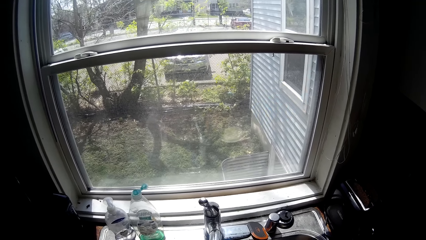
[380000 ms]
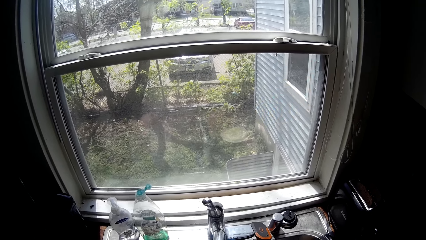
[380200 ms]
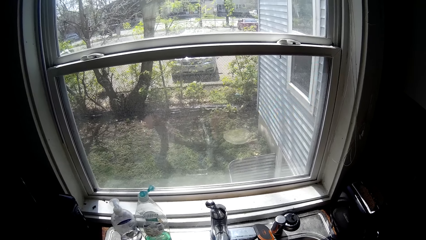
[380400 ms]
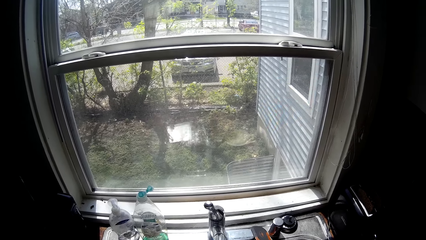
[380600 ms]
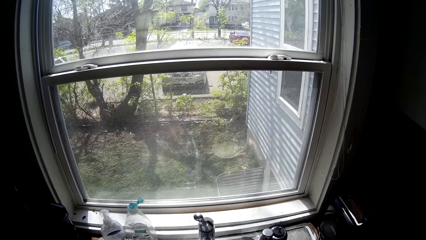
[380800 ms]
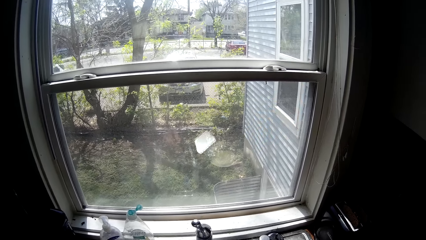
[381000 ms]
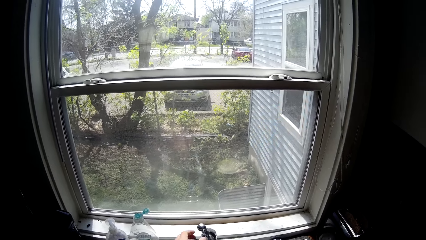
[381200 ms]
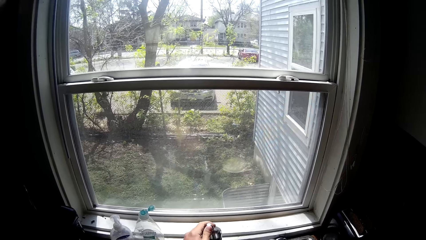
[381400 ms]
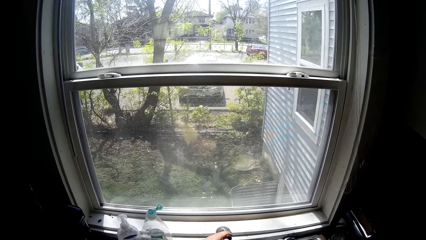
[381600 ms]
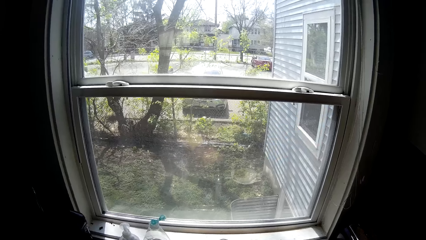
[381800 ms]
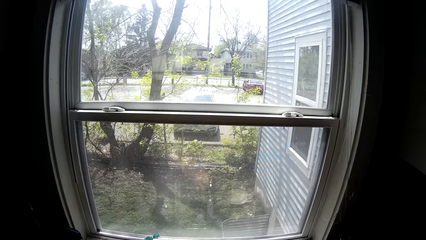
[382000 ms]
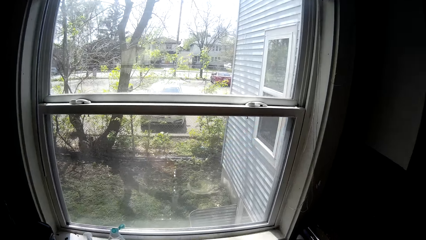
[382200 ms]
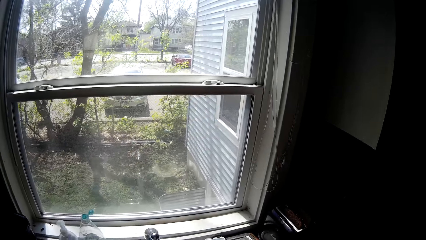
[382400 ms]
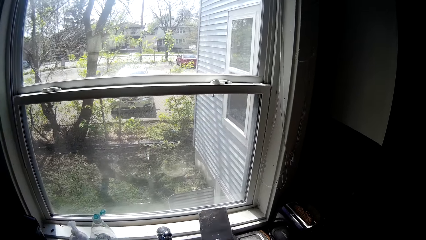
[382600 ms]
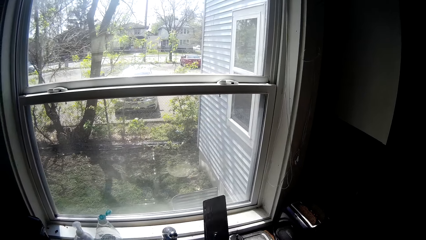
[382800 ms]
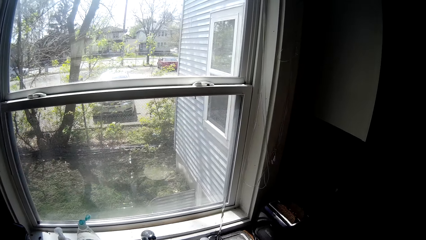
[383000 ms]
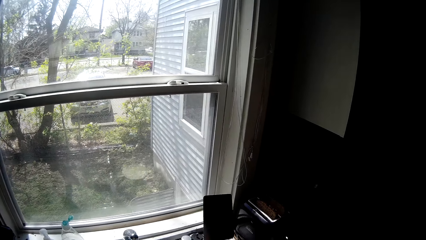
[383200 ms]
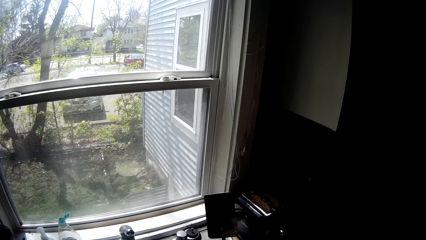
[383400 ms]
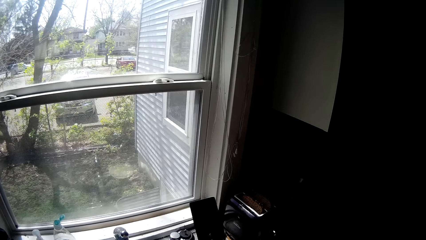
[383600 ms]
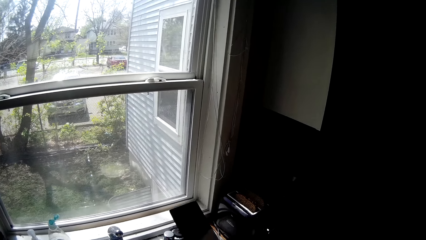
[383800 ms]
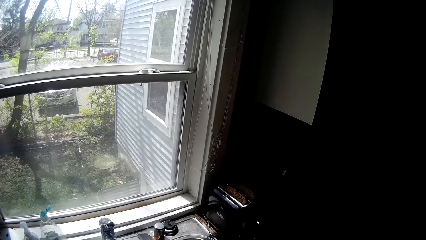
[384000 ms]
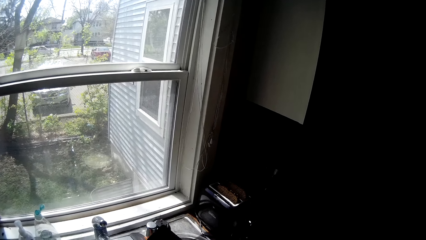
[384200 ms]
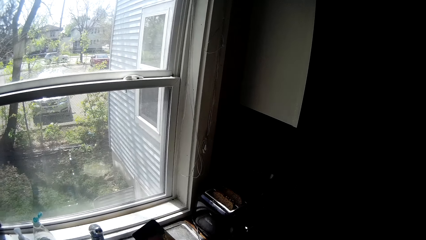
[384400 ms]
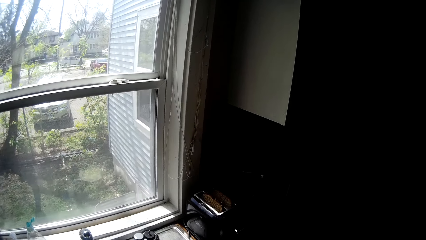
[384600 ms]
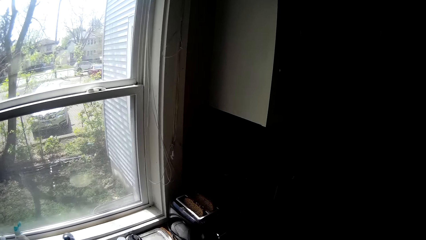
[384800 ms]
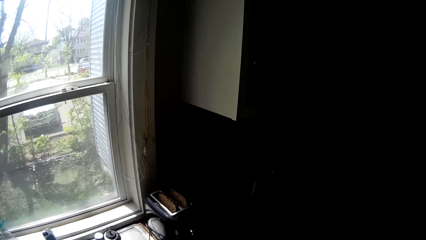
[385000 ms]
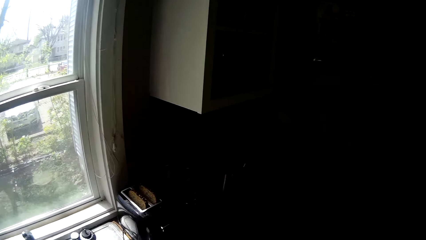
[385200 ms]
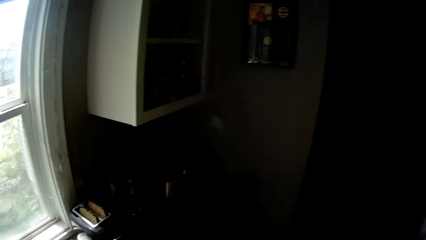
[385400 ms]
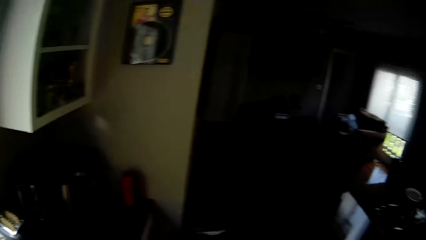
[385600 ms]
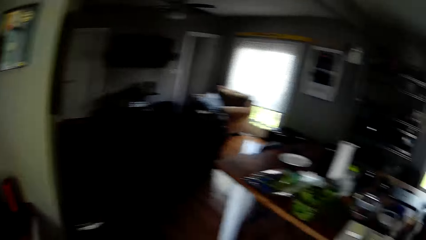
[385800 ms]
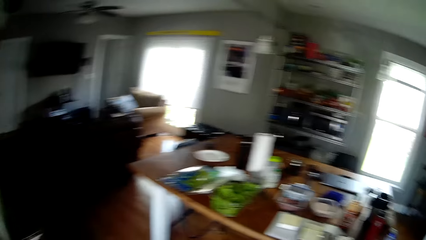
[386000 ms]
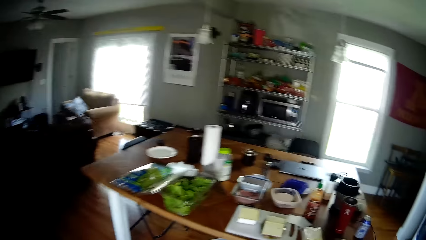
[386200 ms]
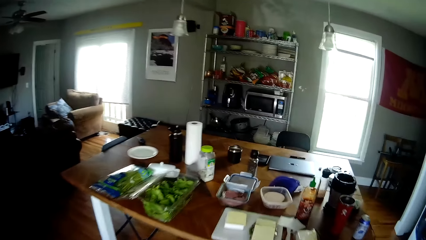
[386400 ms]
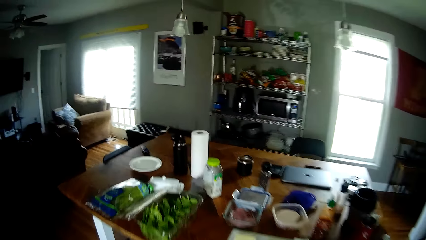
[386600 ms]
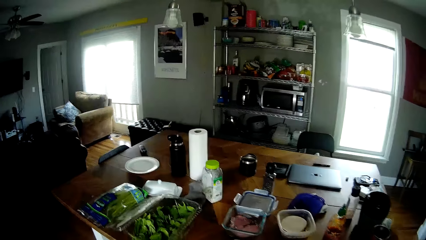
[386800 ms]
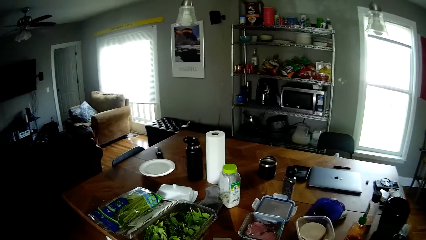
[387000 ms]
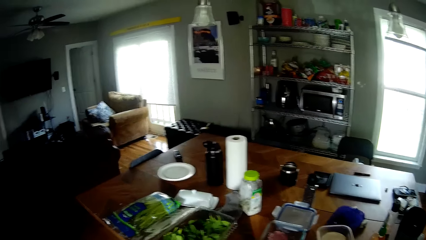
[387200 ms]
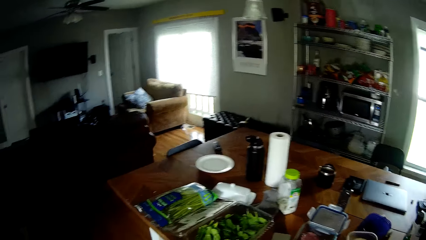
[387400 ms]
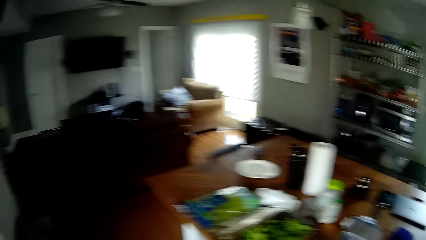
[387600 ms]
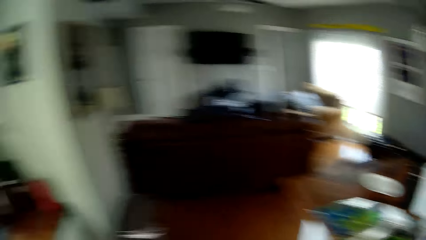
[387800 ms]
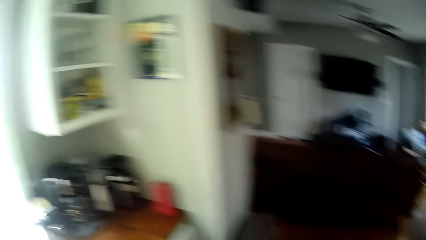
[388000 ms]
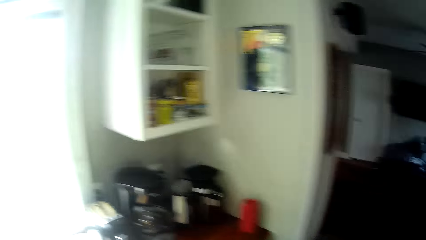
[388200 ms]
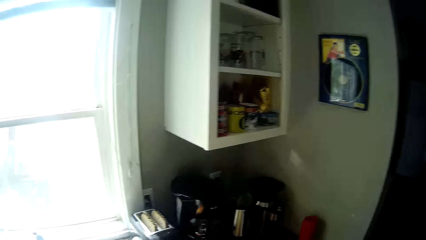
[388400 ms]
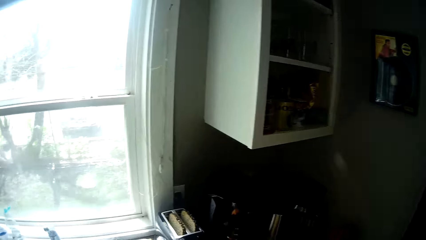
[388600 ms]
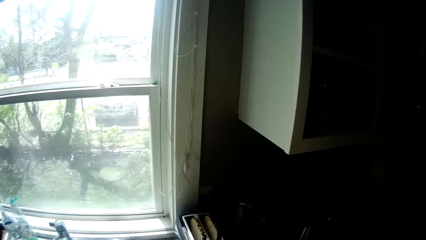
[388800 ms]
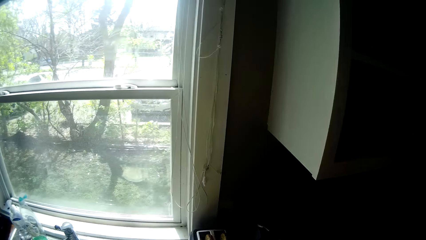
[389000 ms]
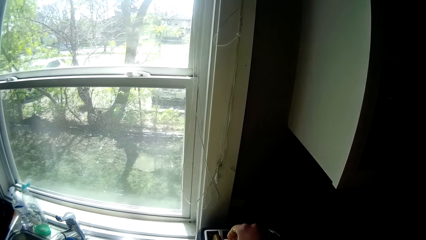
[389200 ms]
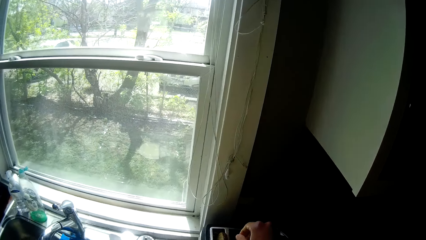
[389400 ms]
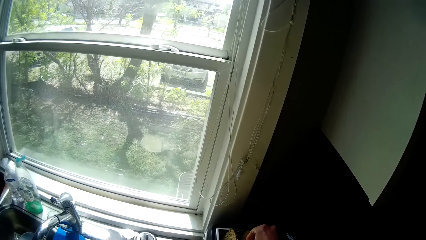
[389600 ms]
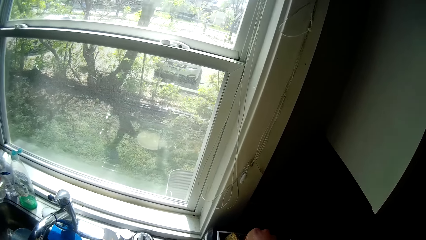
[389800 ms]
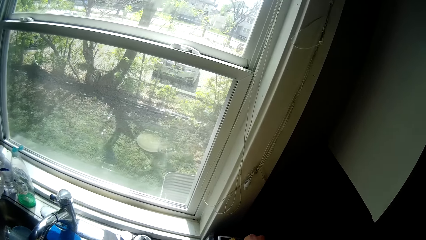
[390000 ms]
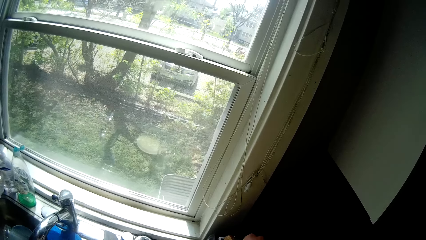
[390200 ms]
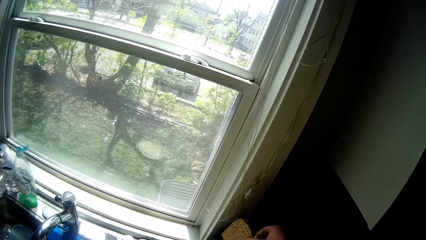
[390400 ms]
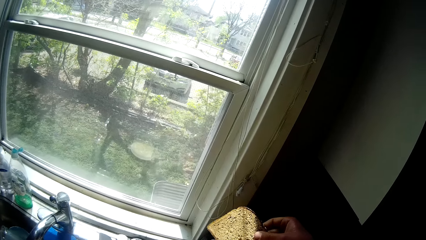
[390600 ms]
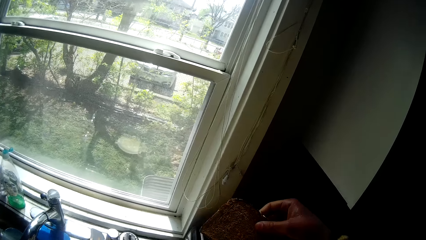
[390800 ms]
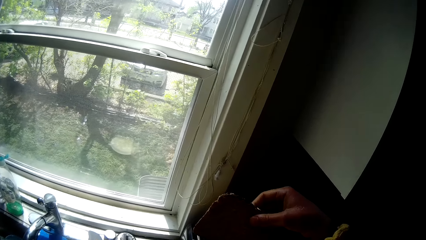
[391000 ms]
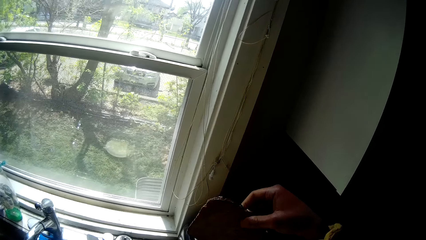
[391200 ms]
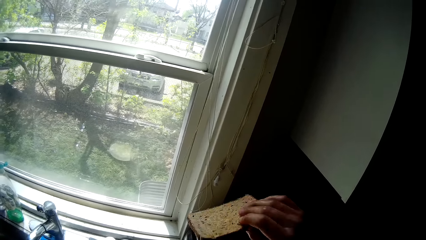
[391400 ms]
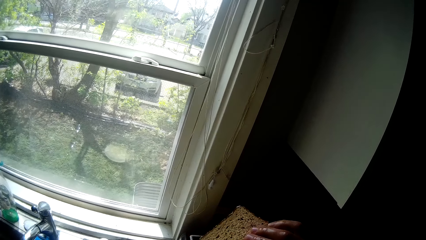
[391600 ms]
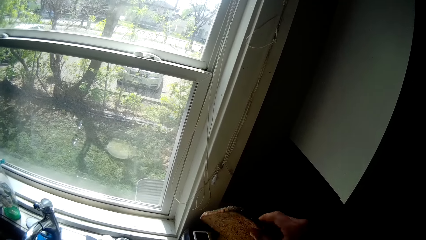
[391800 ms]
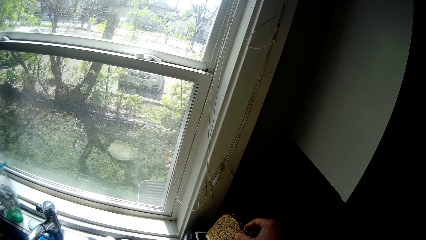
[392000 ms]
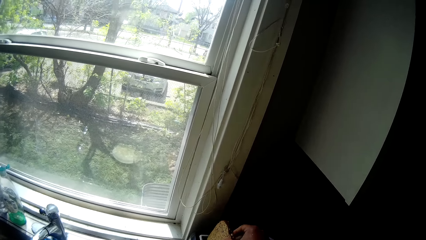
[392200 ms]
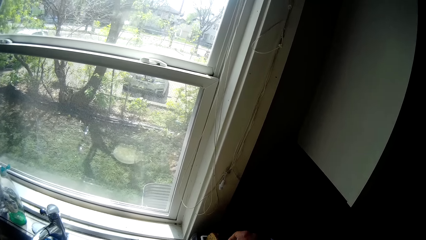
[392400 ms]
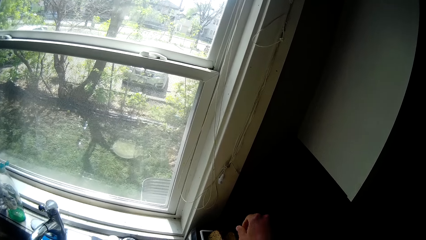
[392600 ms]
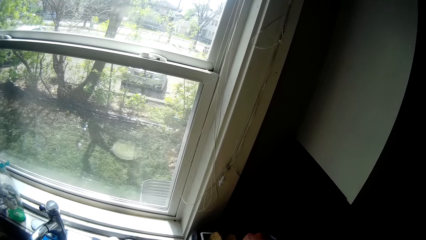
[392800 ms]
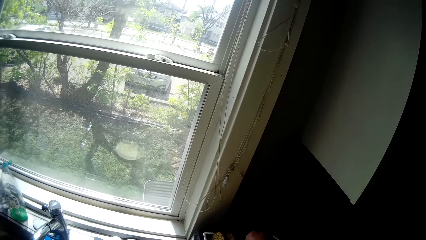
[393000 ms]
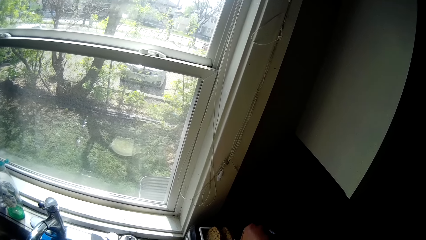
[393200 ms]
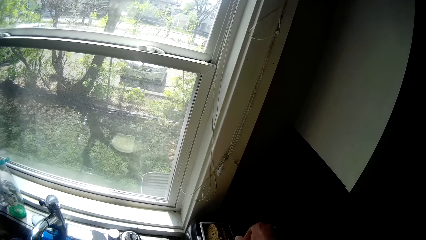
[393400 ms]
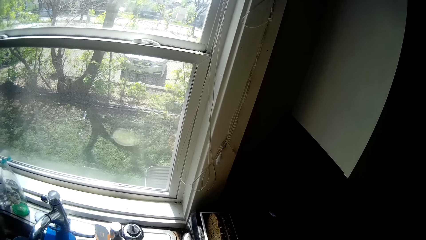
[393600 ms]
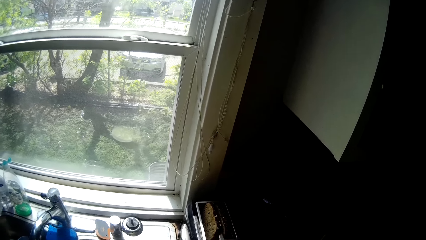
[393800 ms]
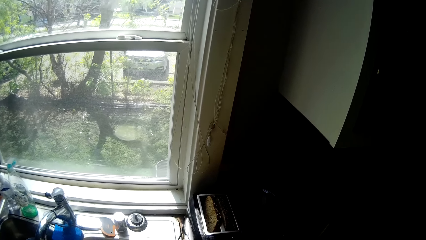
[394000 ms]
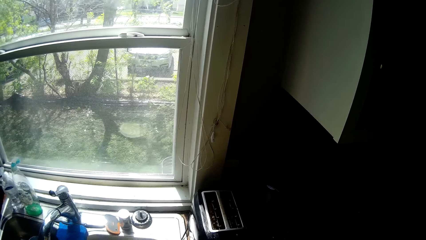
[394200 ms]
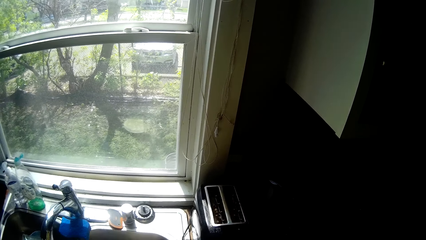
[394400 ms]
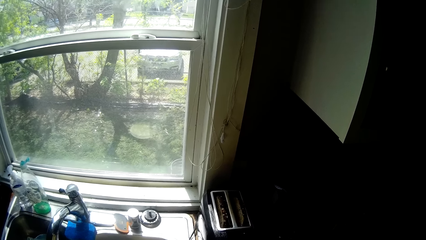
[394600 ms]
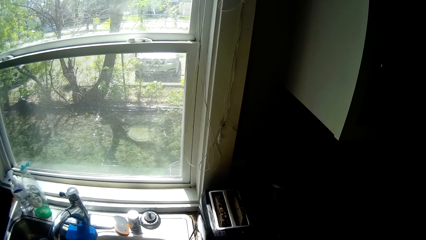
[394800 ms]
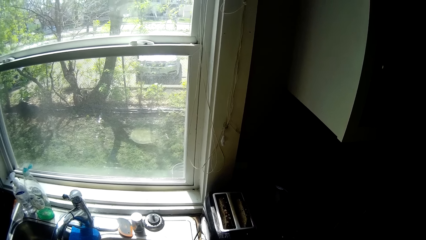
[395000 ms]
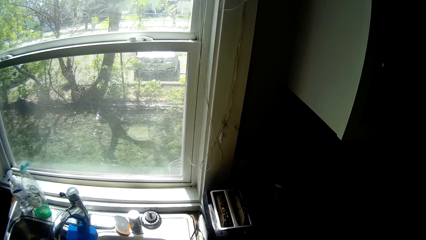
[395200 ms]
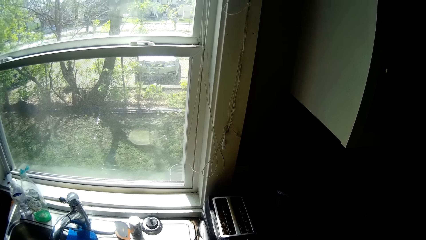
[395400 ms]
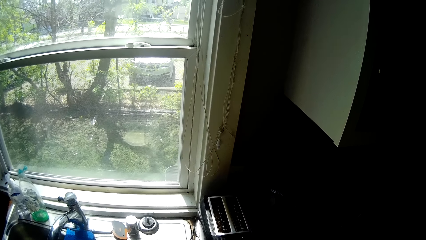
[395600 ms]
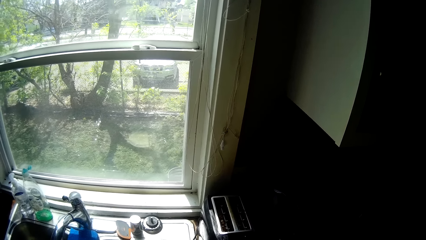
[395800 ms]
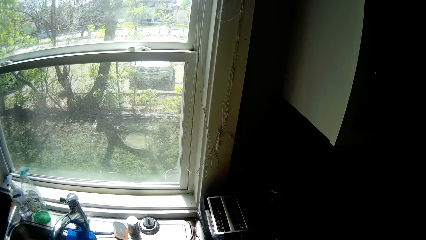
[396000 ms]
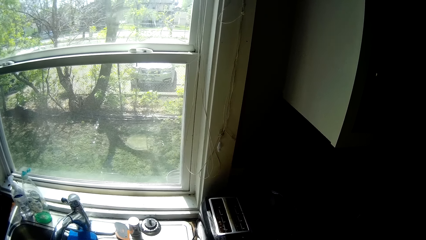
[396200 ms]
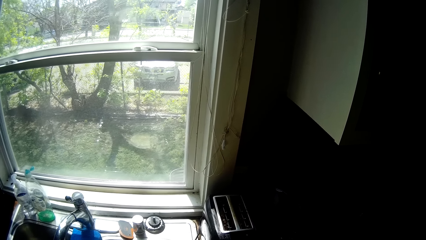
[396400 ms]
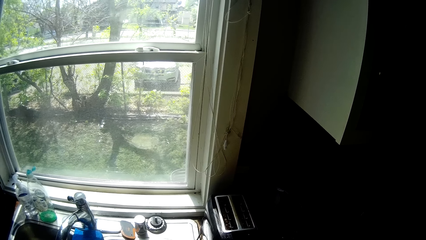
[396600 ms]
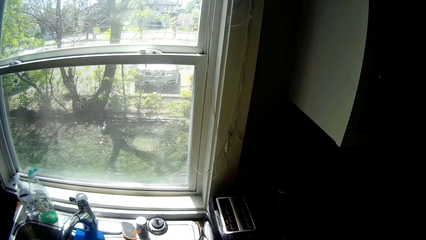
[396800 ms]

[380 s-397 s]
The camera wearer turns off the tap with his left hand. He looks at a spoon in his hand. He looks at the phone. He moves towards the dining table. He turns towards the counter. He picks up a slice of bread with his right hand from a toaster. He looks at the bread. He places the slice of bread in the toaster. He takes a slice of bread from the toaster. He puts the slice of bread into the toaster.
